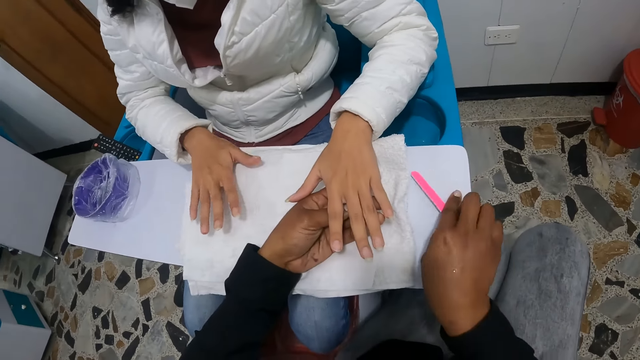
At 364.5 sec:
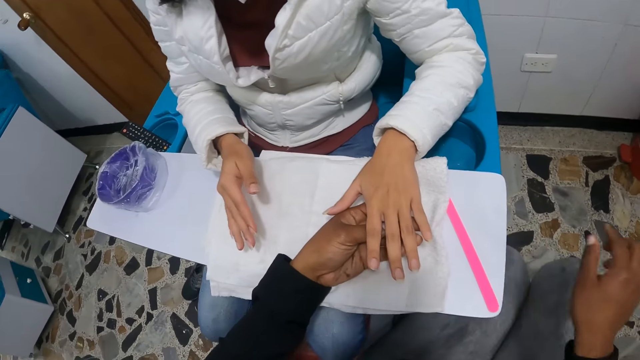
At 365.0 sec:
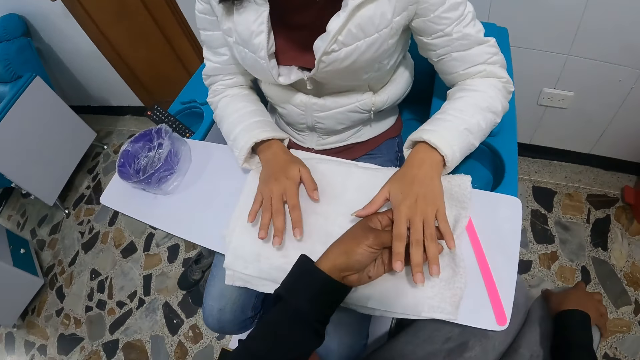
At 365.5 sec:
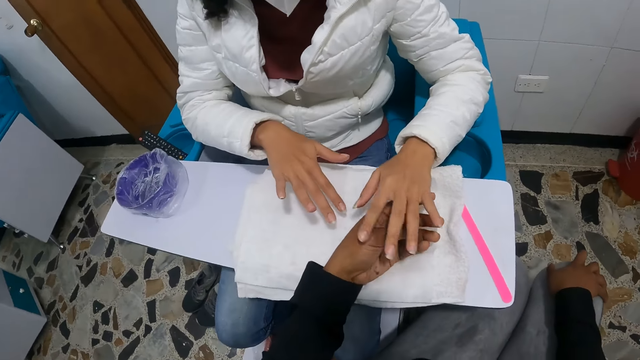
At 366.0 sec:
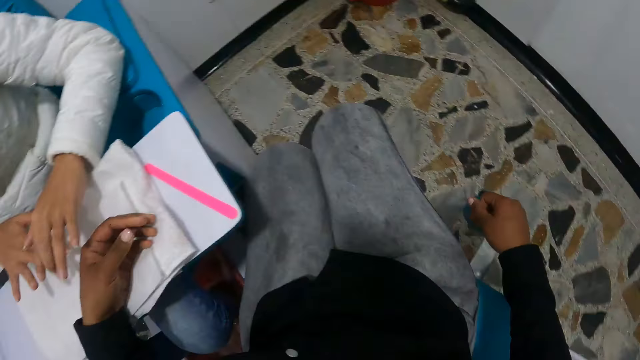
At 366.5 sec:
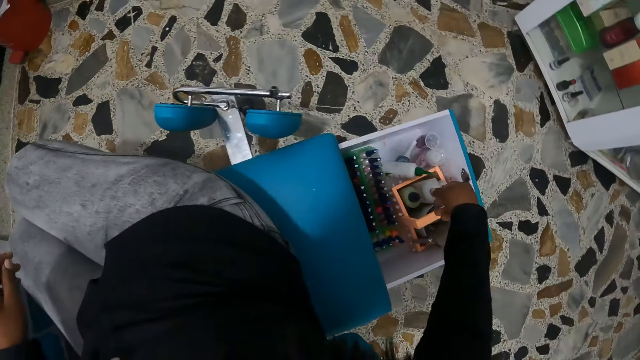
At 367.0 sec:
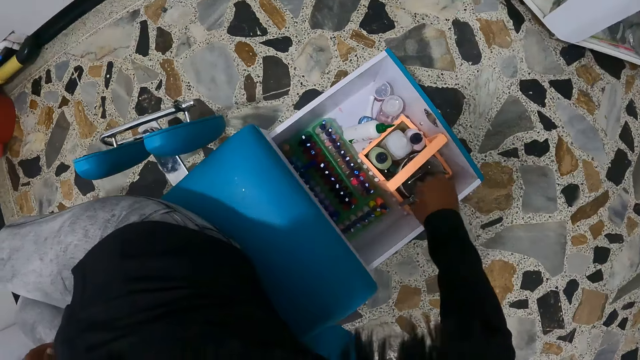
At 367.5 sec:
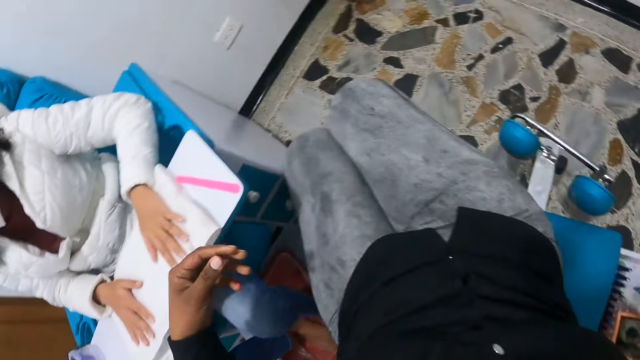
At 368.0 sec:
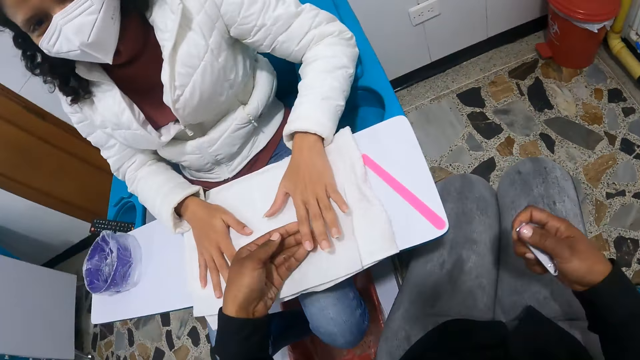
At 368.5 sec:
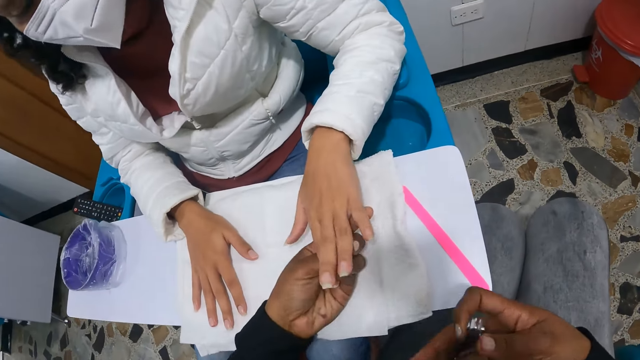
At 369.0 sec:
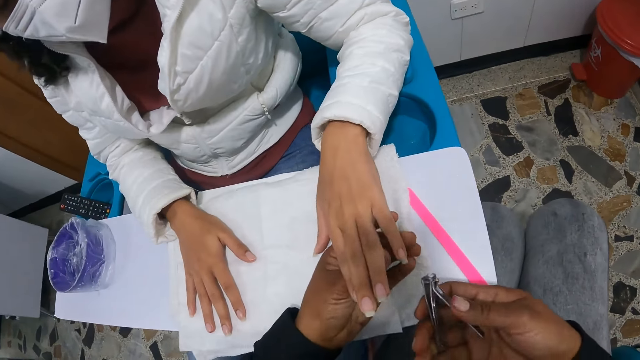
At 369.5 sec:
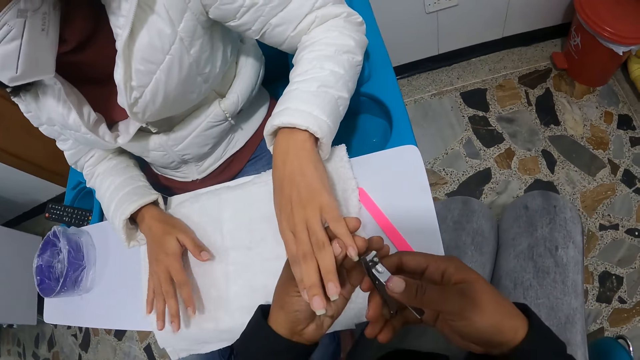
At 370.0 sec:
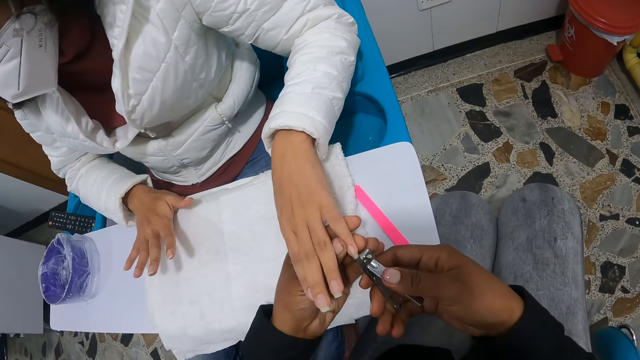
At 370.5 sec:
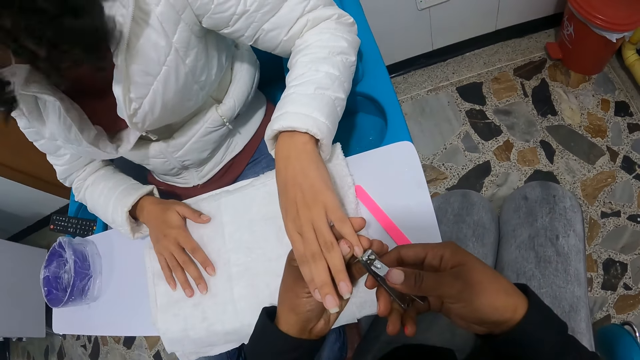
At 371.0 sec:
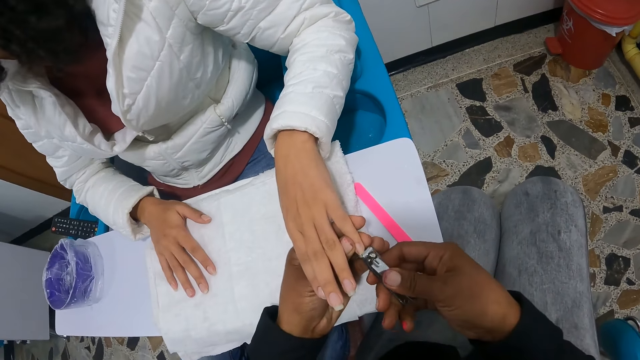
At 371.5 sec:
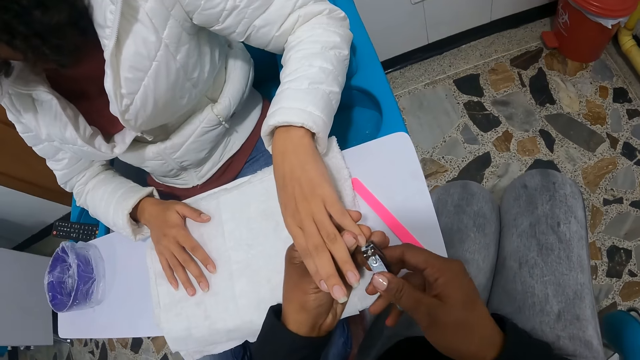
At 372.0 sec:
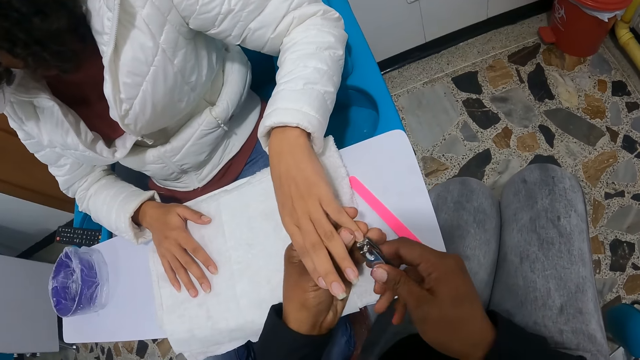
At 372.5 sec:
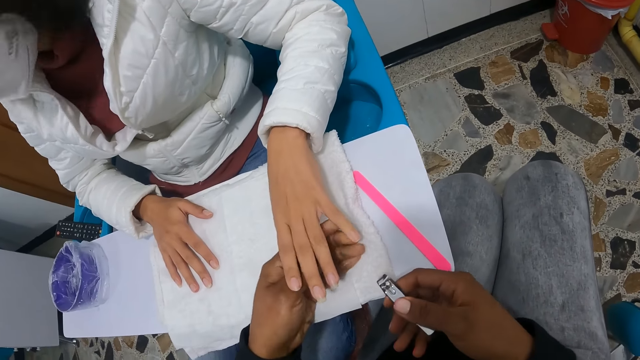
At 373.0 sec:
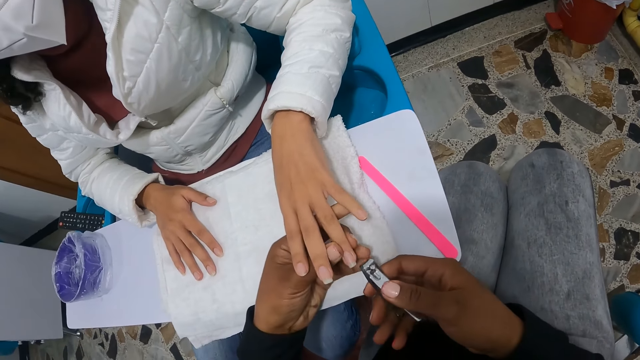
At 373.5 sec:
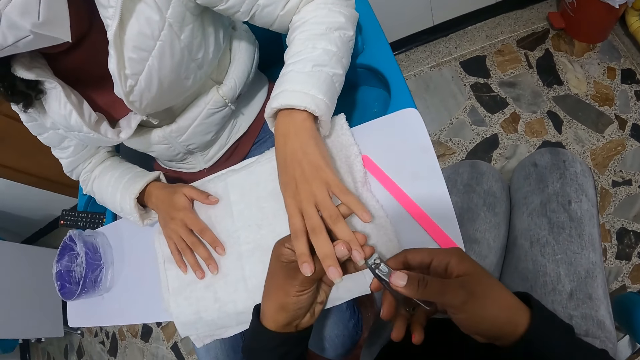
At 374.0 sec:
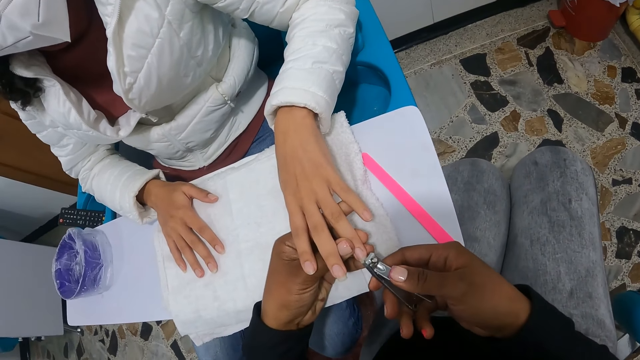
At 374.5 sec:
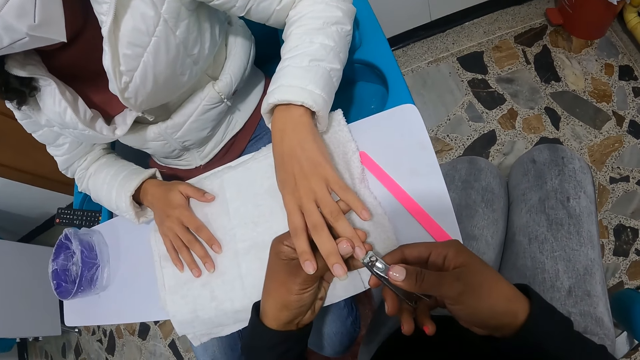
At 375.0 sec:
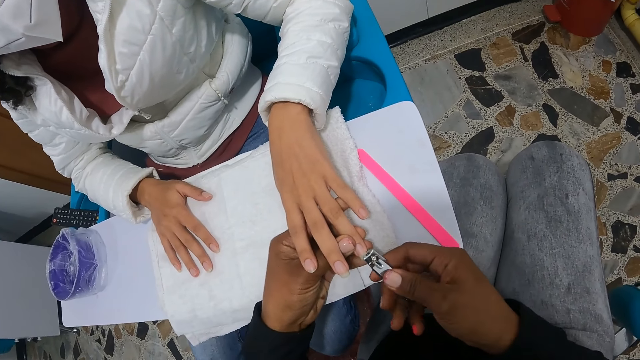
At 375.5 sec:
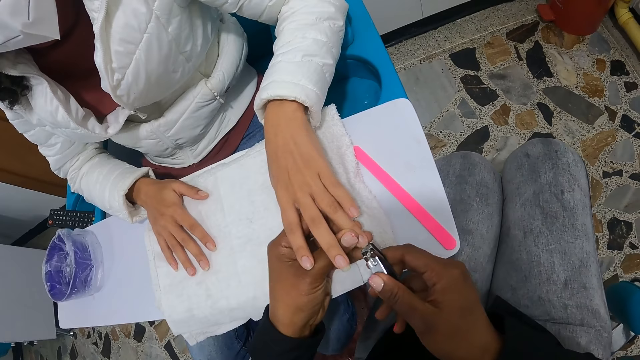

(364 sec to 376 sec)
The camera wearer drops the nail file in her left hand on the pedicure chair's table. She places her right hand on her right knee. She moves her right hand towards a drawer on the floor. She lifts the woman's left hand from the napkins with her left hand. She cuts the woman's left fingernails with a nail cutter in her right hand. She picks up the nail cutter.

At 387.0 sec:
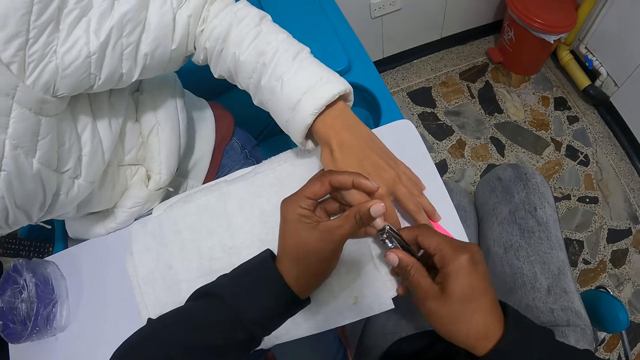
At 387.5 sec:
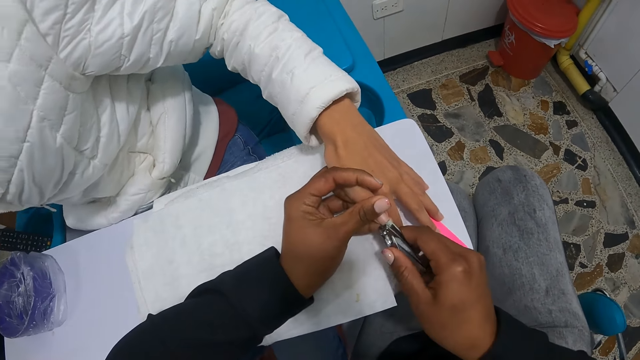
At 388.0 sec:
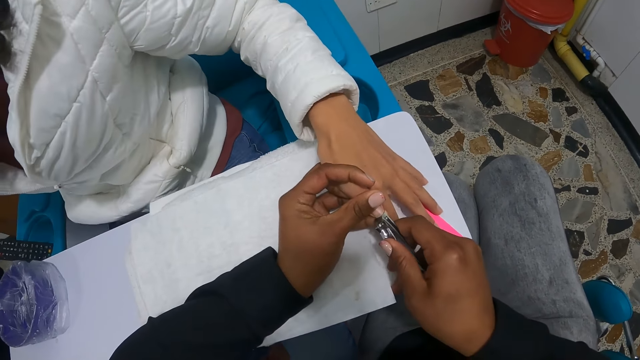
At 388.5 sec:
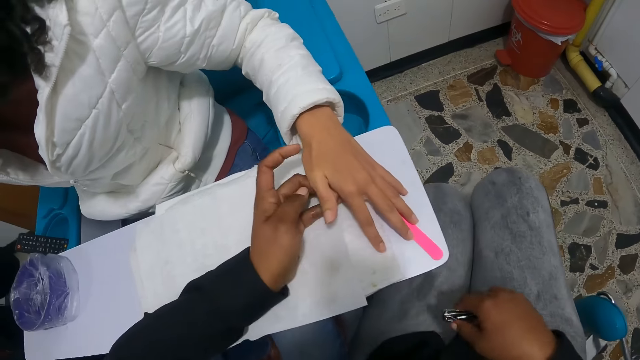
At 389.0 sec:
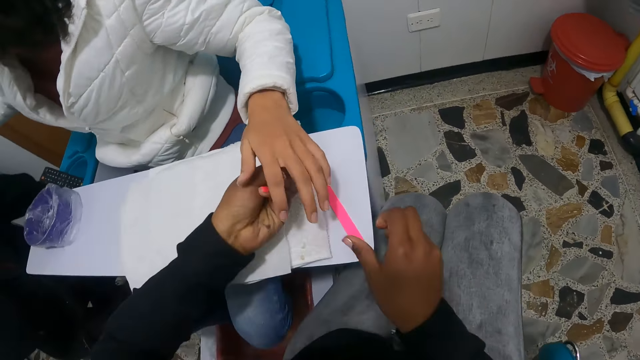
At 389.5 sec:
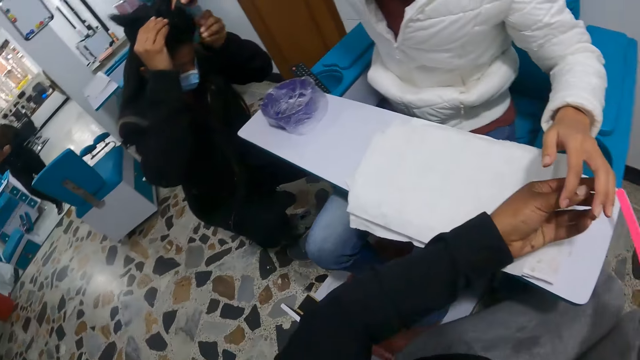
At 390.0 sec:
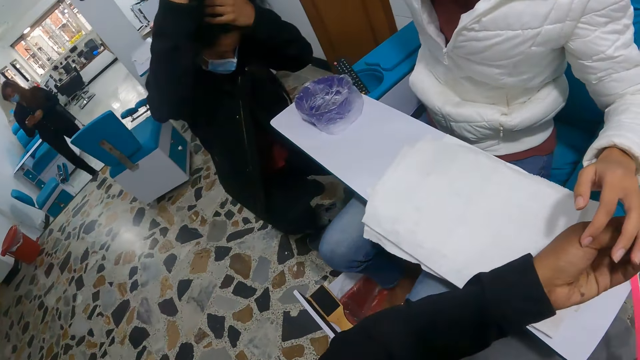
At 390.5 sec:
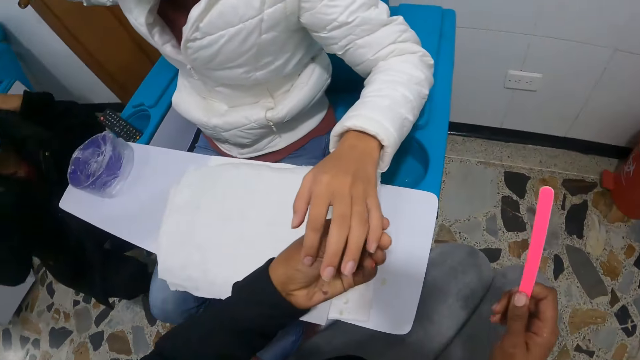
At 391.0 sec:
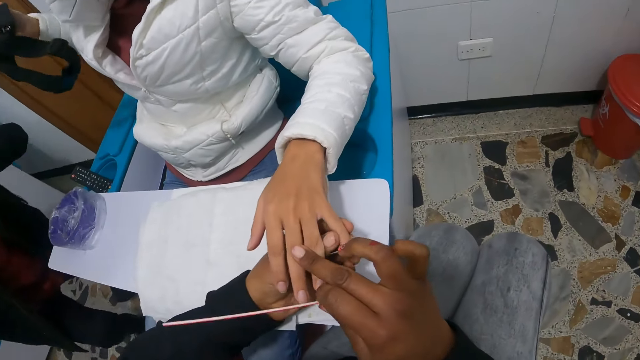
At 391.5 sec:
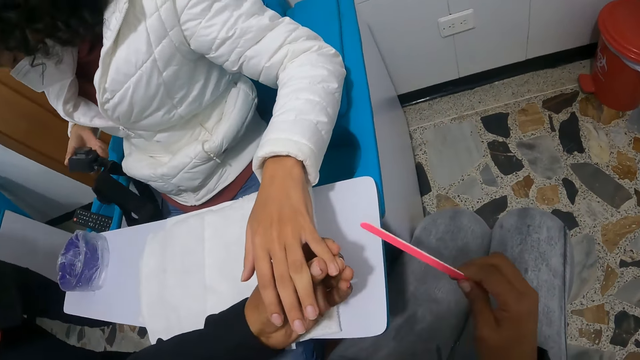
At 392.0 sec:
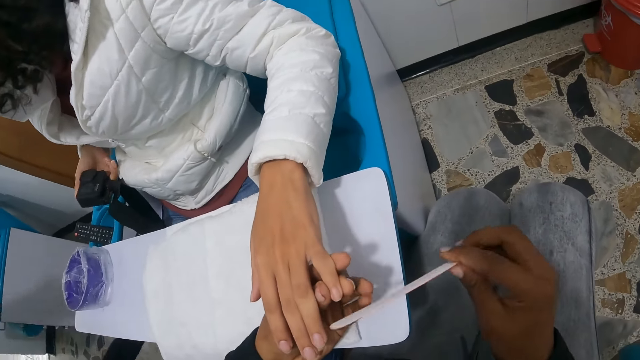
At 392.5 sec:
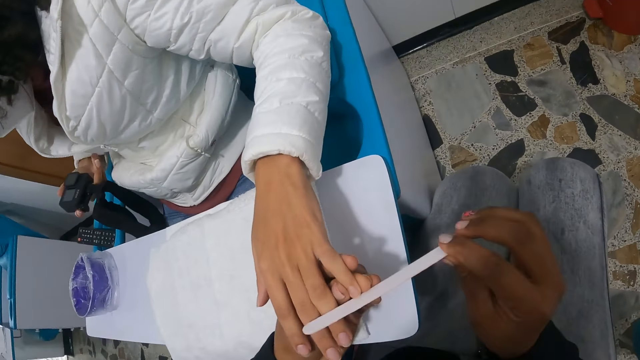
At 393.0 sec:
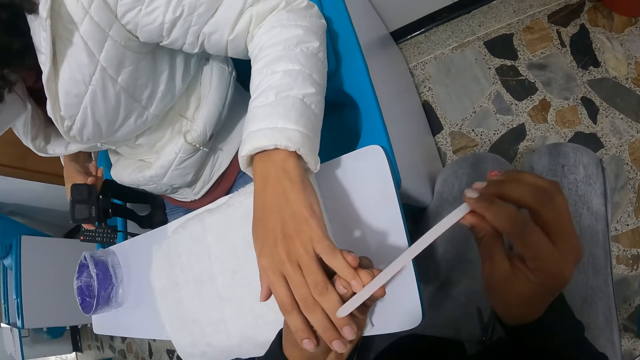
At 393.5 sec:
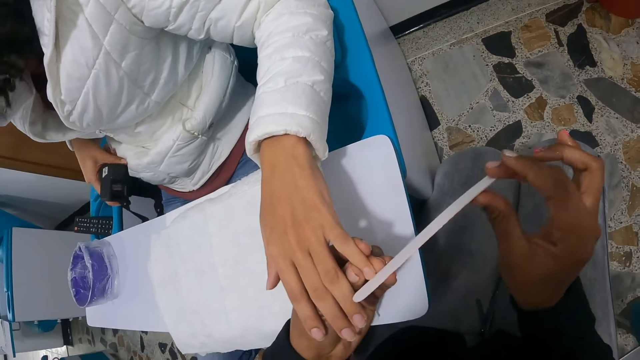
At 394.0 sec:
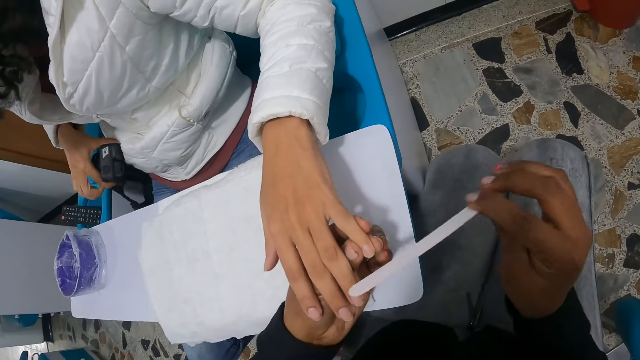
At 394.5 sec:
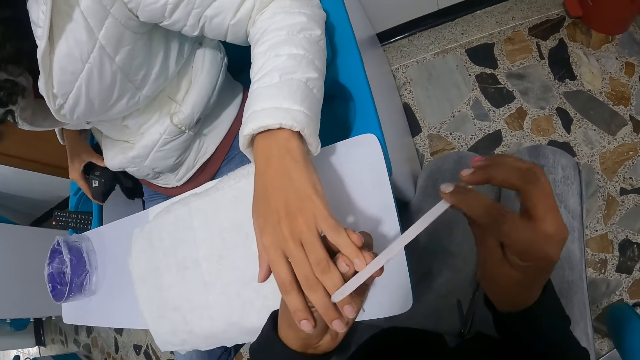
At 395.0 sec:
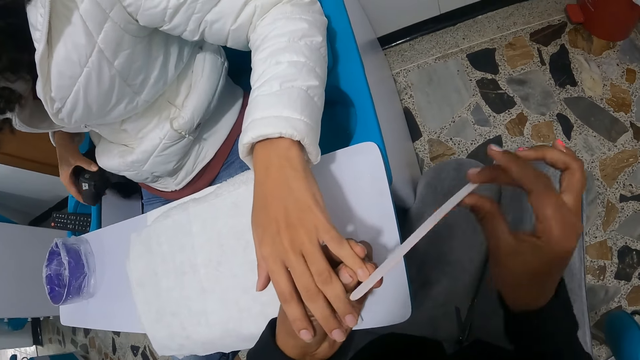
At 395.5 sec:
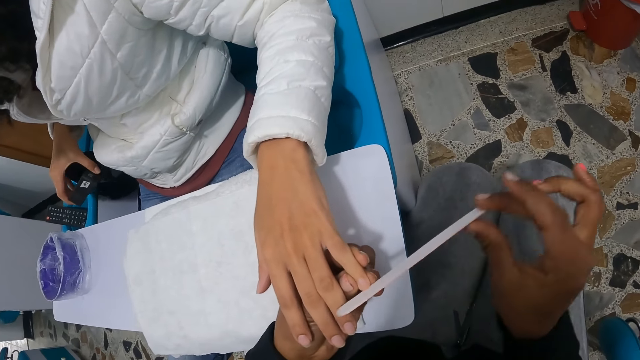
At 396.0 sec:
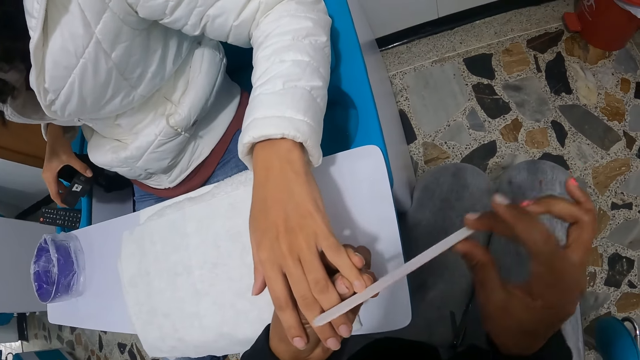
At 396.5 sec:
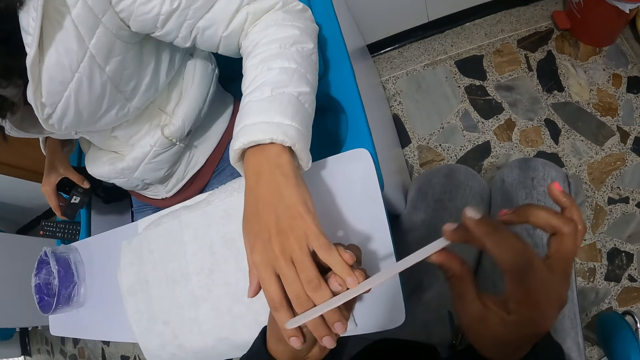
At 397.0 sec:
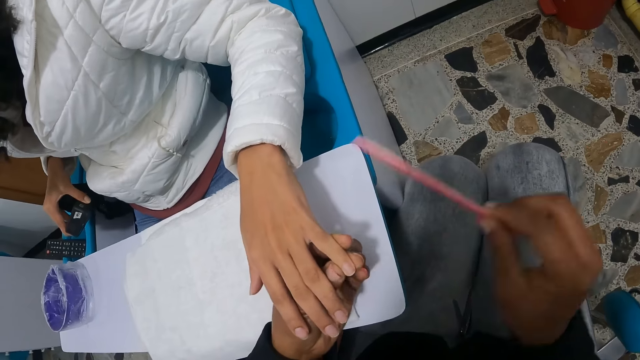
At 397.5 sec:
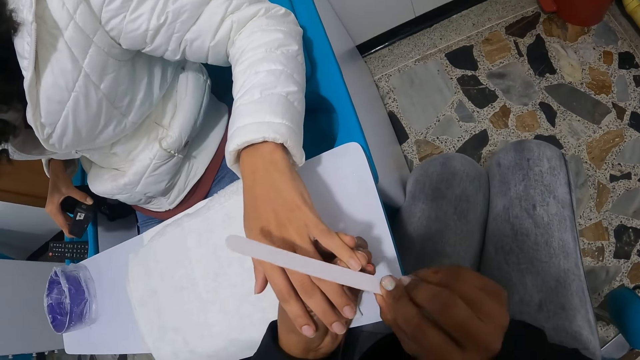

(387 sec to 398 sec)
The camera wearer drops the nail cutter on her thighs with her right hand. She picks up the nail cutter or file from the pedicure chair's table with her right hand. Another woman removes a head camera from her head with both hands. The woman collects the head camera from the other woman with her right hand. The camera wearer touches the woman's left hand with her right hand. She files the woman's left fingernails with a nail file in her right hand.
